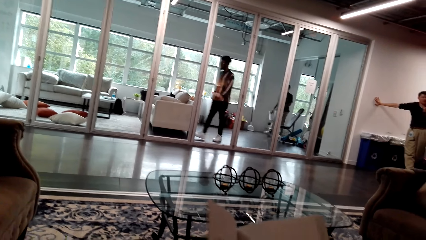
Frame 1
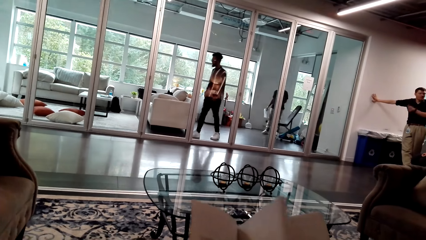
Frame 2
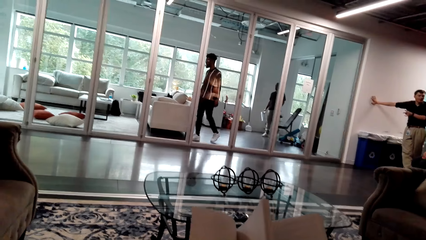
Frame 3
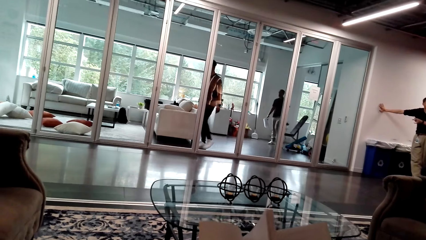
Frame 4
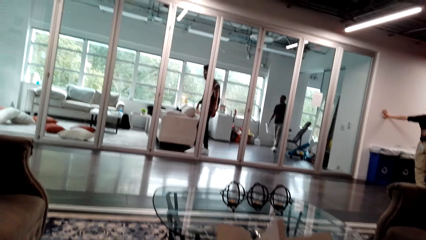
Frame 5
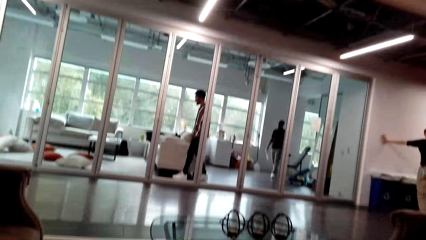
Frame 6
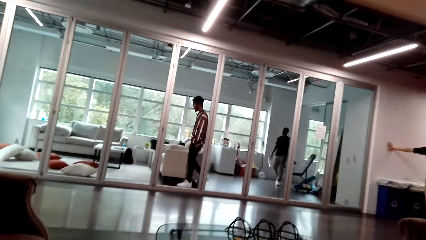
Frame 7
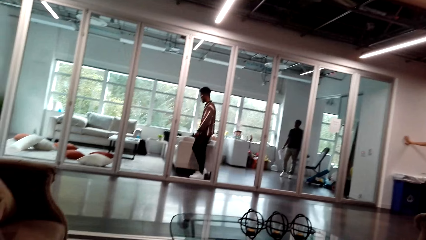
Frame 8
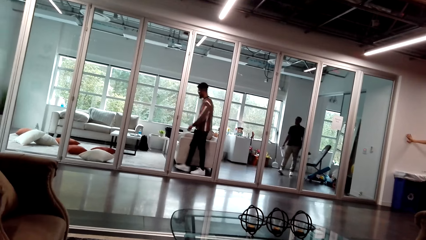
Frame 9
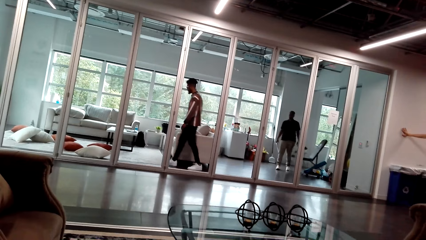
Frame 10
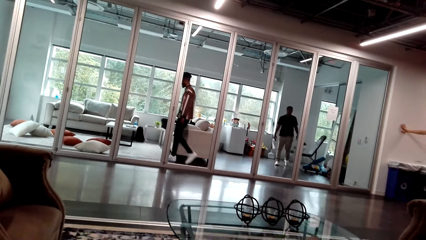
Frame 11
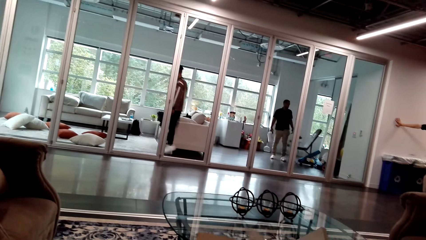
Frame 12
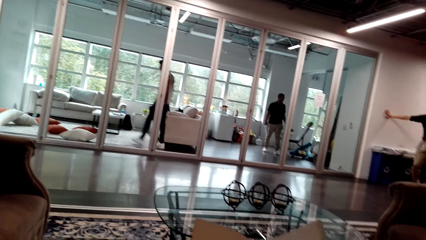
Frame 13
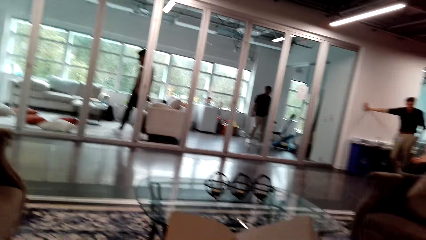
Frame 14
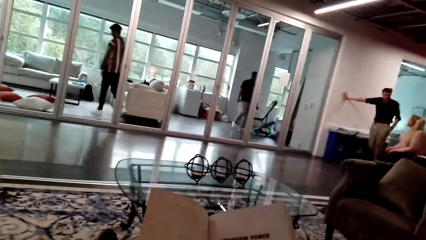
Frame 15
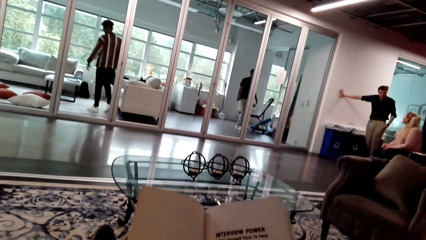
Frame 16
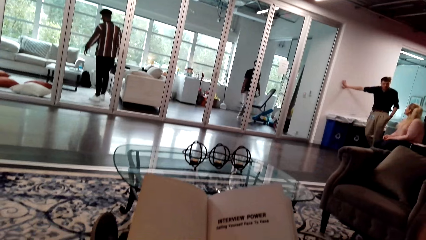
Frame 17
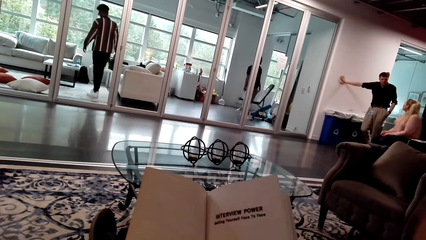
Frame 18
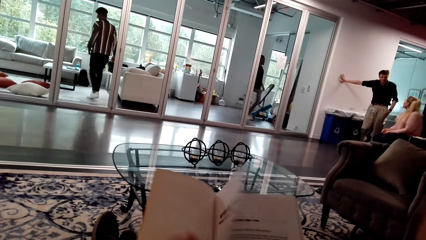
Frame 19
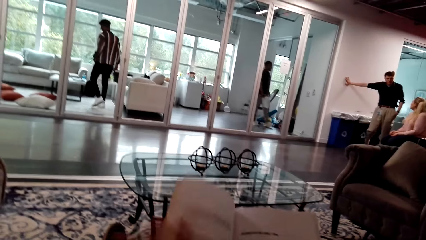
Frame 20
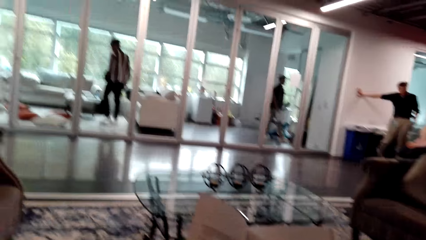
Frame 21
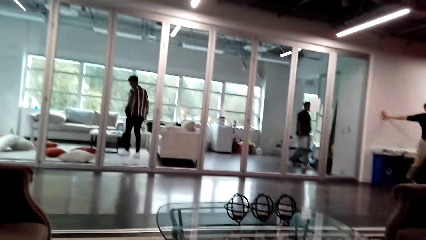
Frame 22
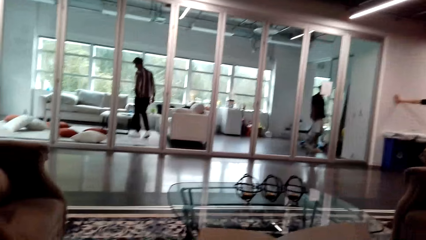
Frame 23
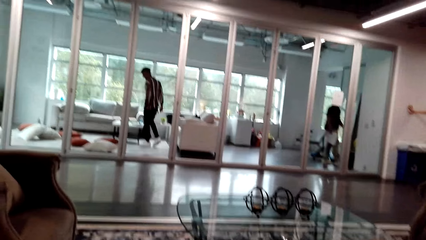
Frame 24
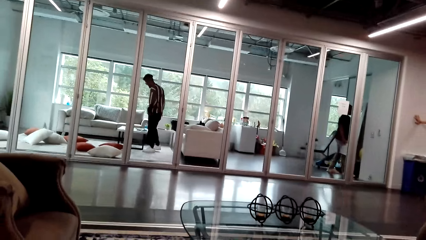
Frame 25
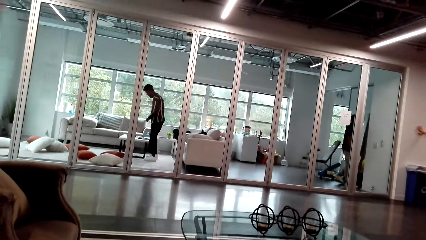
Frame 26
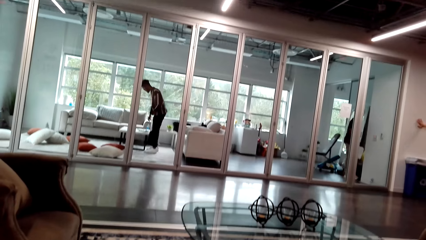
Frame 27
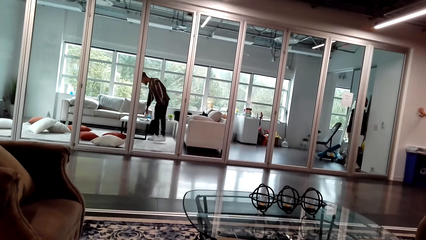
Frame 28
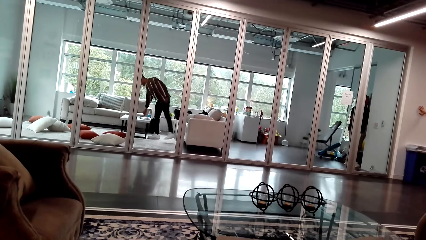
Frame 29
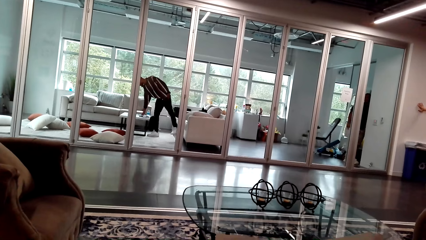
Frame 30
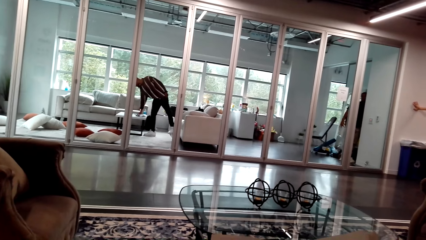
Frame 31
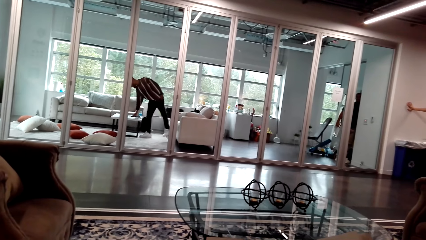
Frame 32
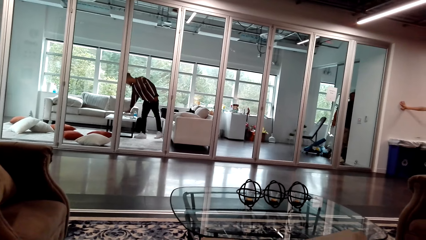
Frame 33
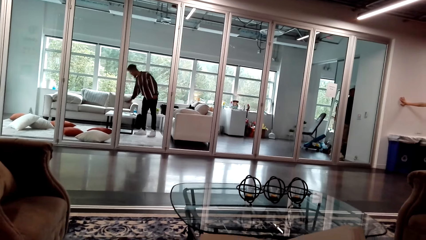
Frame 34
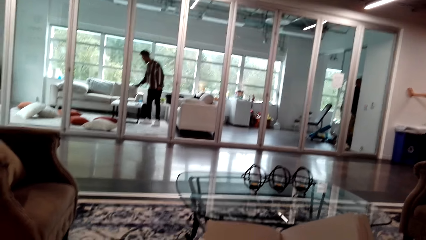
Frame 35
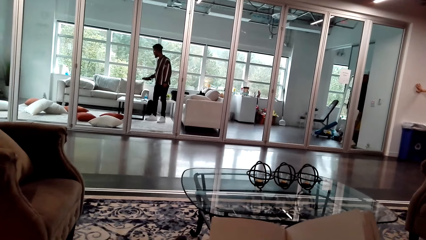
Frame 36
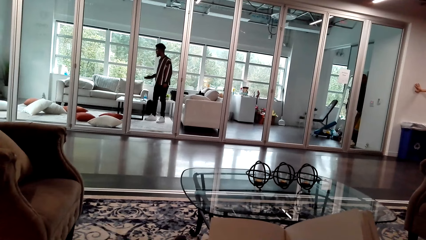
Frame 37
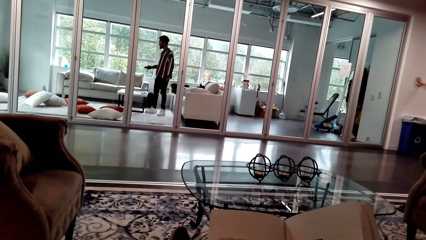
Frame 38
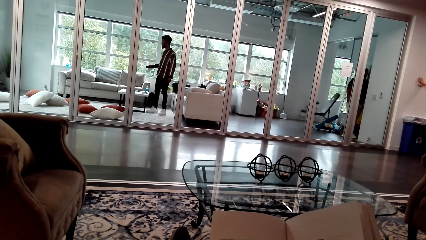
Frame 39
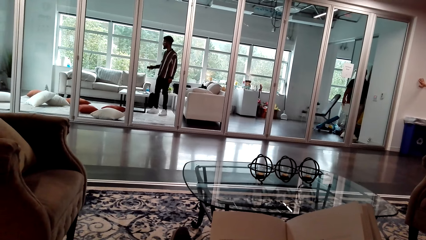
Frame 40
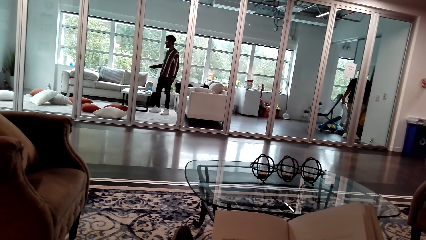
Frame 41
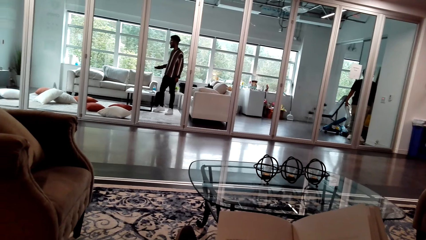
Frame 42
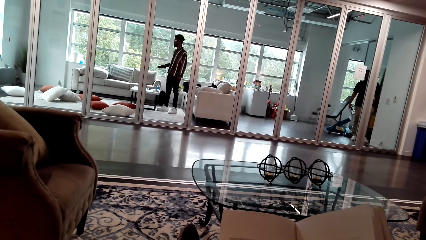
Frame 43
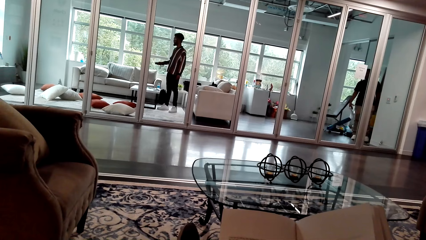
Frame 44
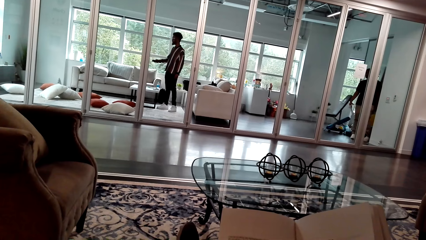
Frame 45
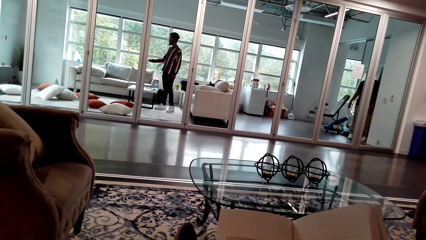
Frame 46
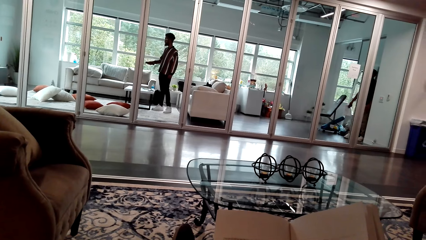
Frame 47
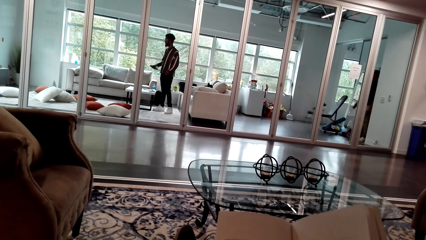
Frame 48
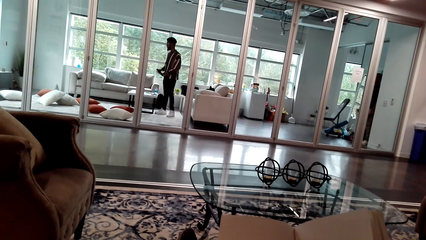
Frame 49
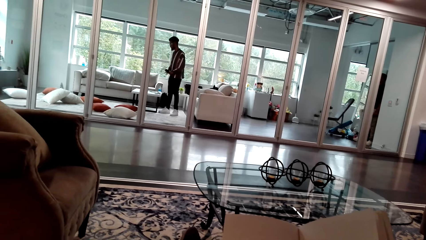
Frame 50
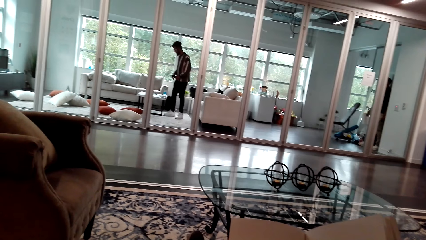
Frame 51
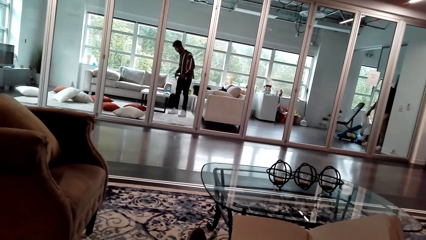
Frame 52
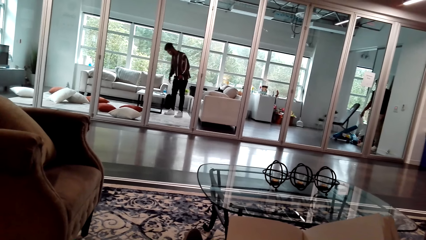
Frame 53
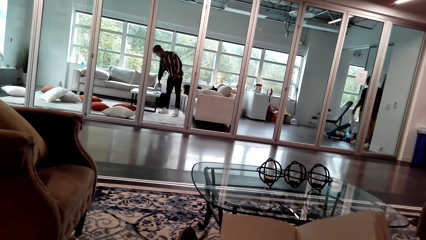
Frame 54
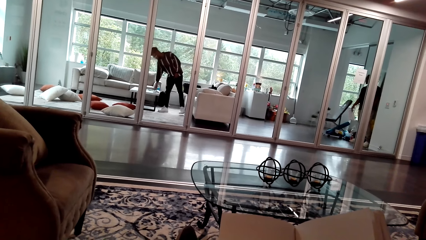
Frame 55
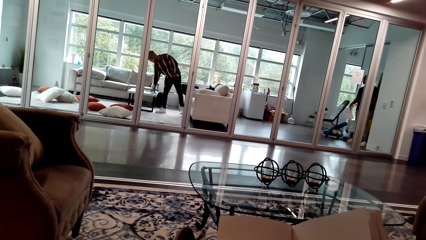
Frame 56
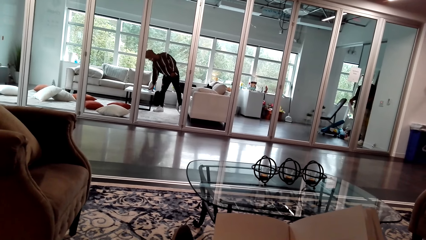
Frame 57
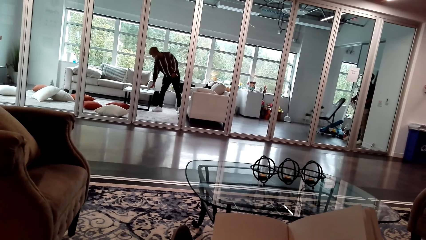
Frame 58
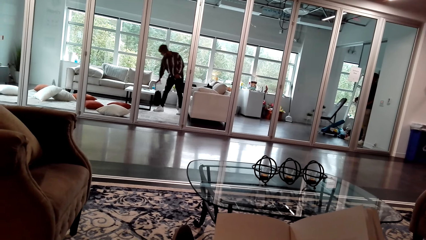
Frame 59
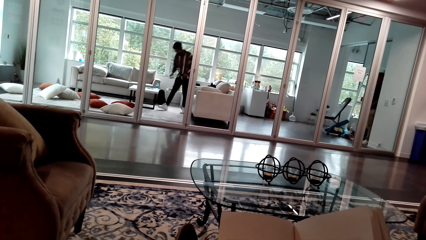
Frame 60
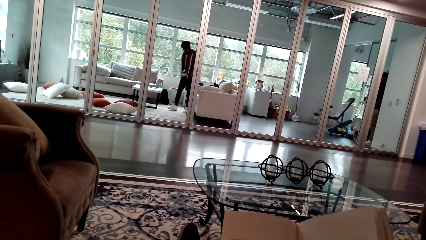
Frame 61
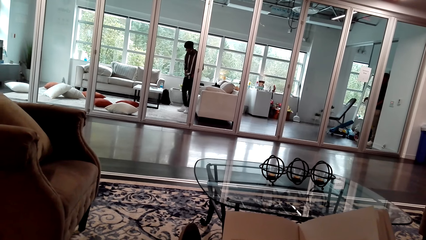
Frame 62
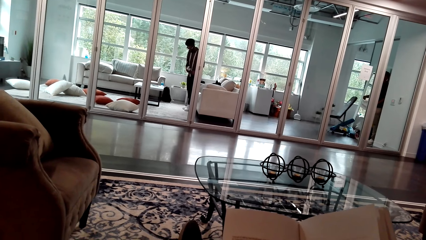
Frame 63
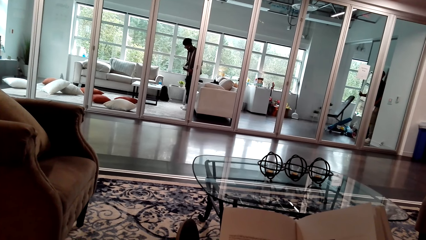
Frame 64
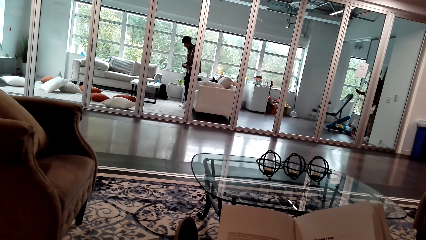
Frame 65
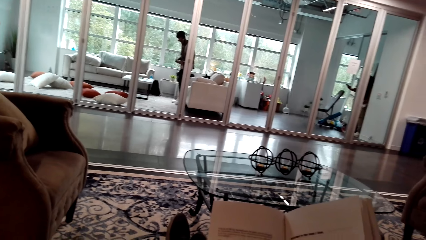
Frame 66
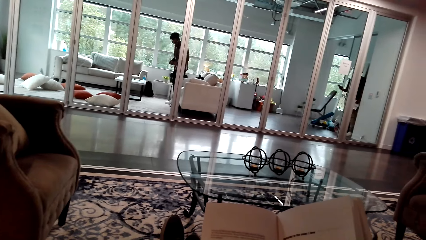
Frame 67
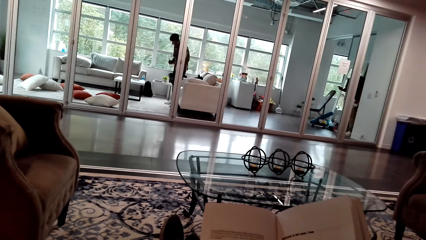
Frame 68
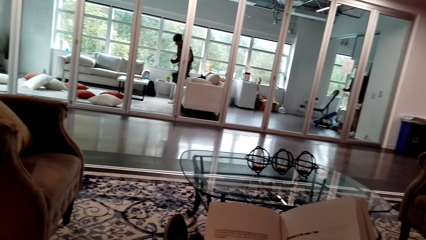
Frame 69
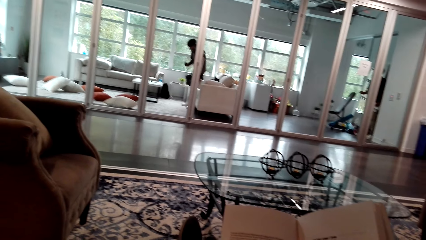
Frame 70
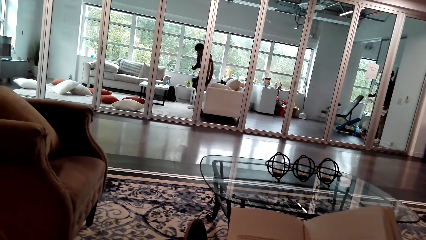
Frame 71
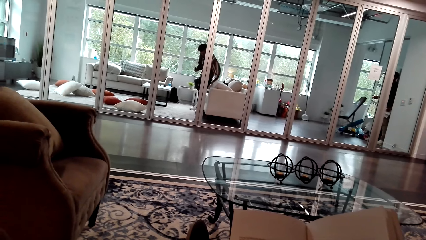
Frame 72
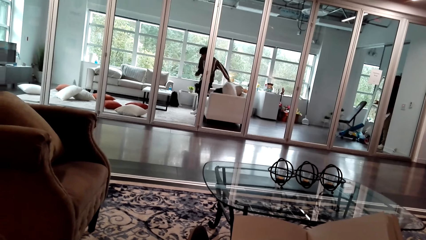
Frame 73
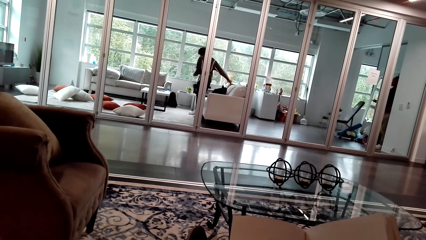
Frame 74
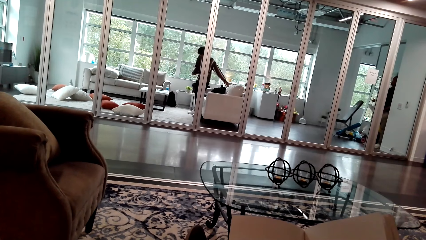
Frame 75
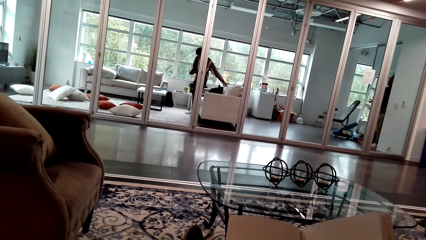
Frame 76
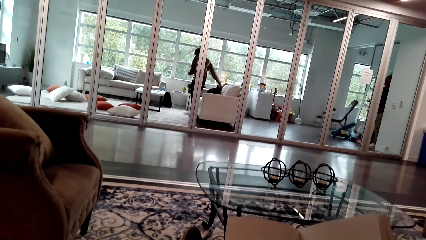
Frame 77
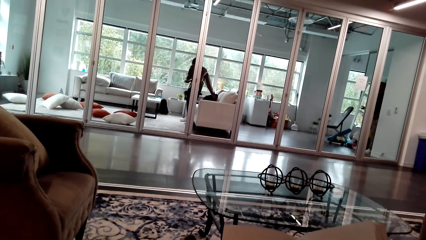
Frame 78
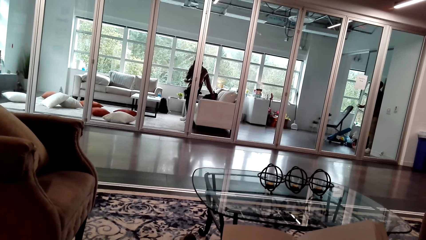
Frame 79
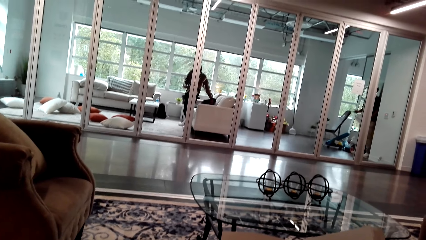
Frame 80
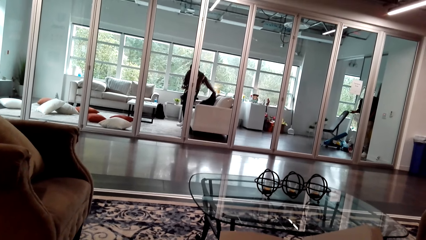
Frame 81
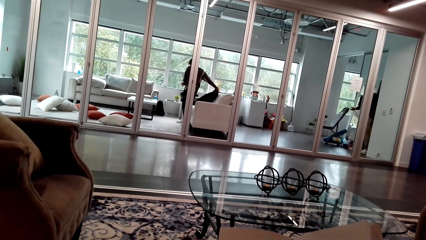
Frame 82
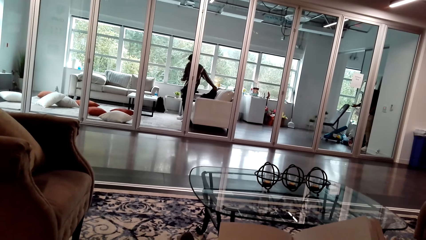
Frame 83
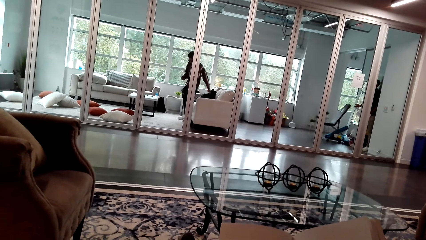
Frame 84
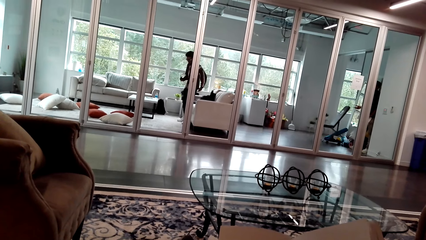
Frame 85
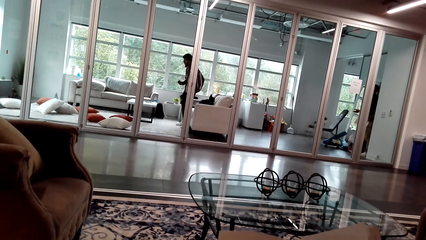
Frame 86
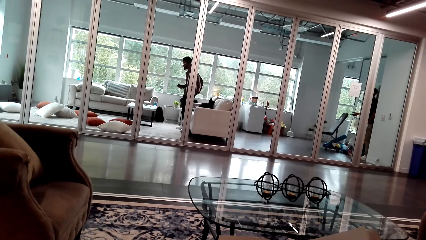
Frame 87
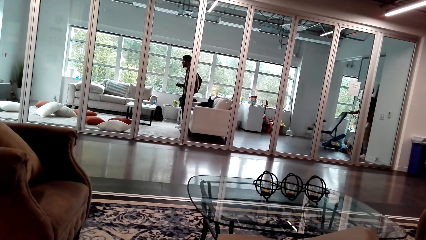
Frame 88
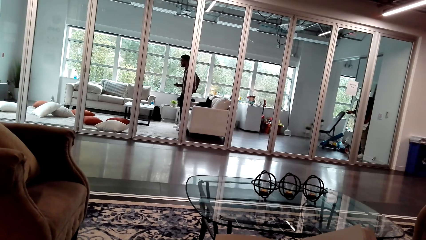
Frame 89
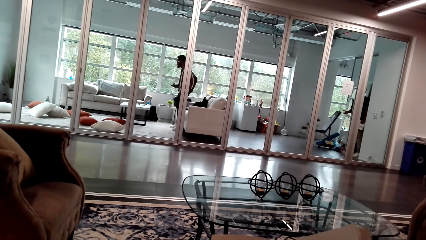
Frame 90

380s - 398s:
A person walks around the room. The camera wearer flips a page. Another person walks around the room. The camera wearer turns a page. The other person picks up a remote control and operates the remote control. The camera wearer reads a book. They pick up the game controller. The other person moves the pillow.
